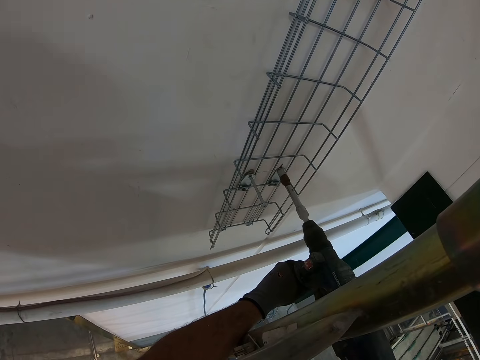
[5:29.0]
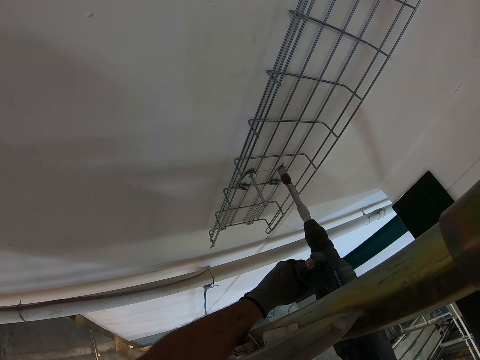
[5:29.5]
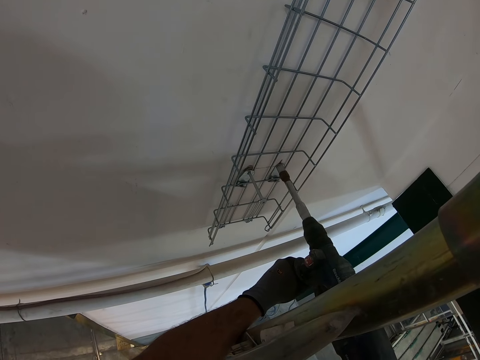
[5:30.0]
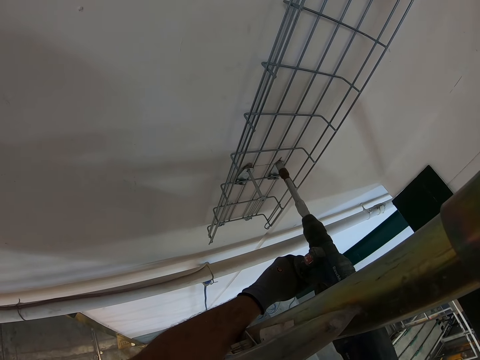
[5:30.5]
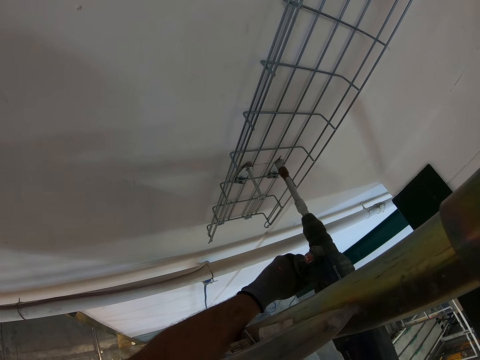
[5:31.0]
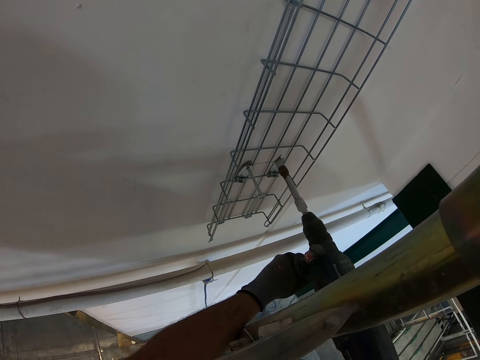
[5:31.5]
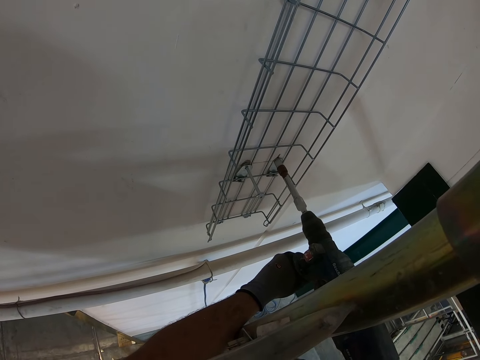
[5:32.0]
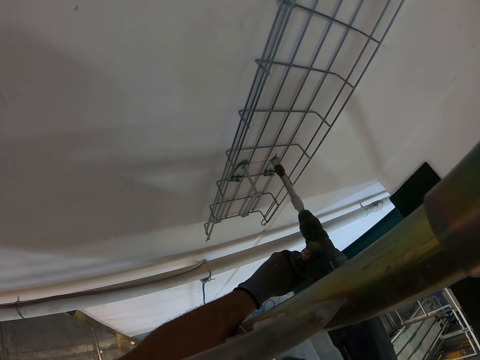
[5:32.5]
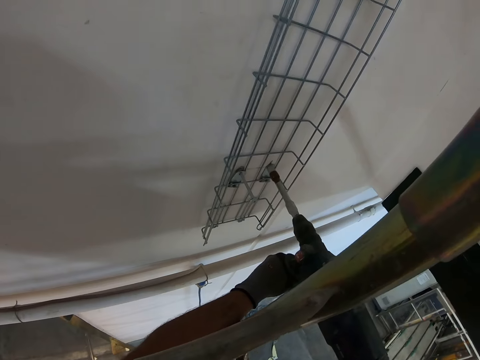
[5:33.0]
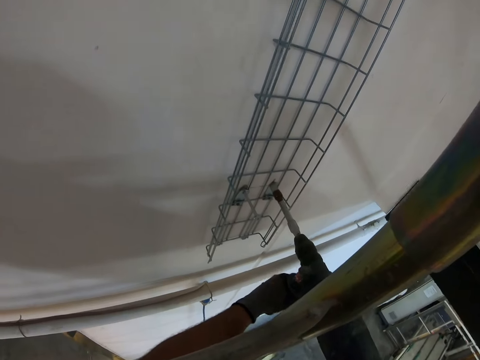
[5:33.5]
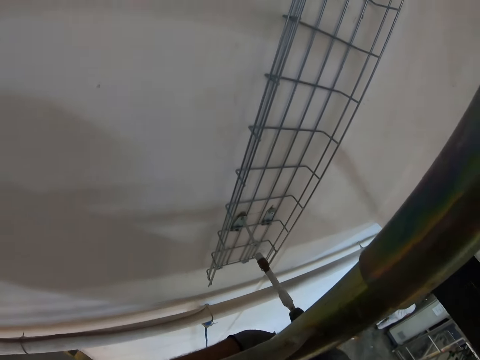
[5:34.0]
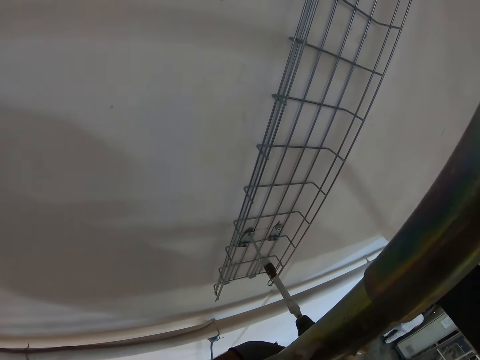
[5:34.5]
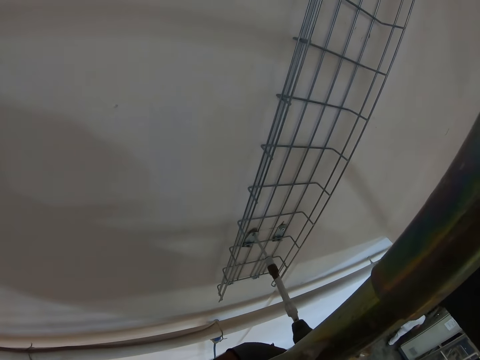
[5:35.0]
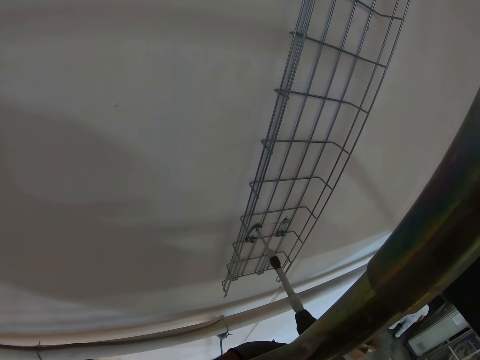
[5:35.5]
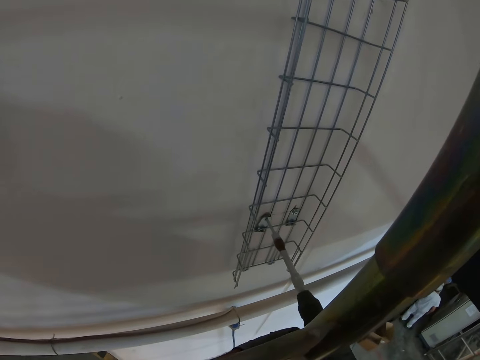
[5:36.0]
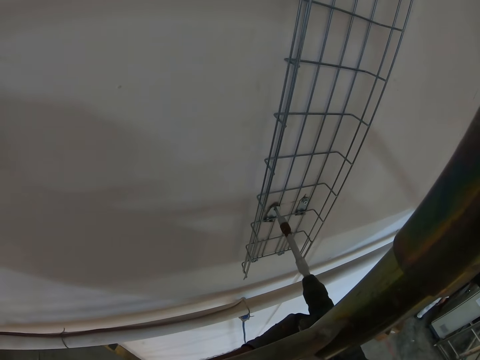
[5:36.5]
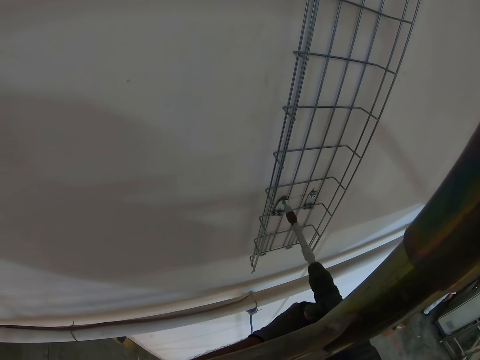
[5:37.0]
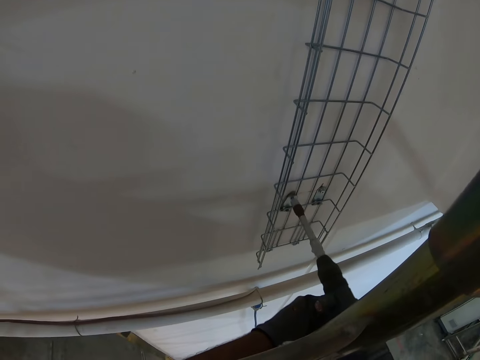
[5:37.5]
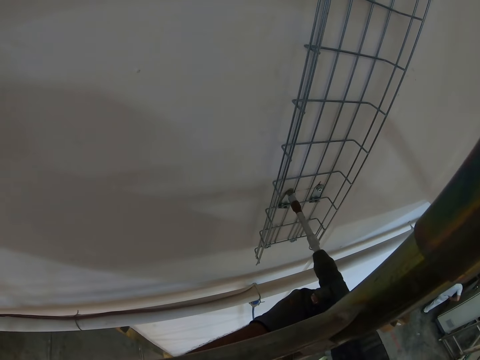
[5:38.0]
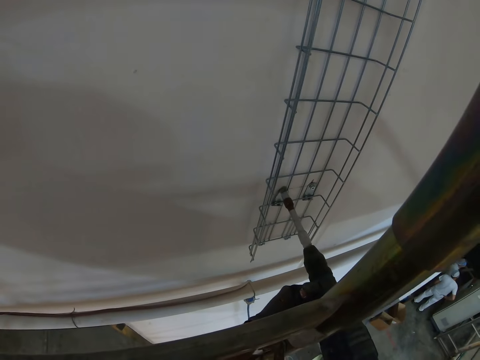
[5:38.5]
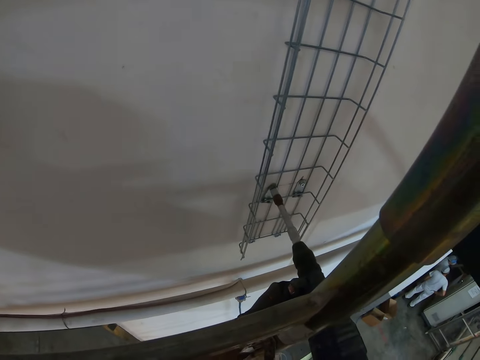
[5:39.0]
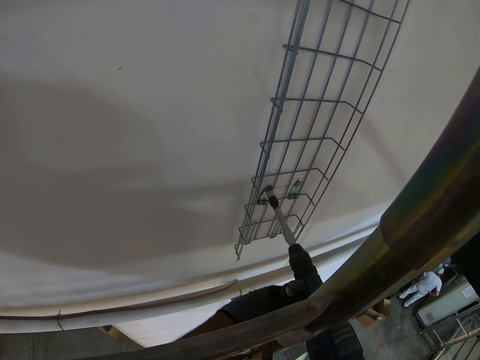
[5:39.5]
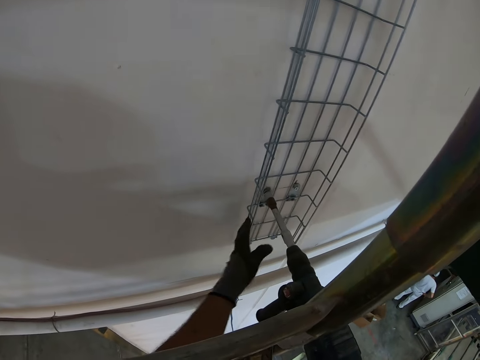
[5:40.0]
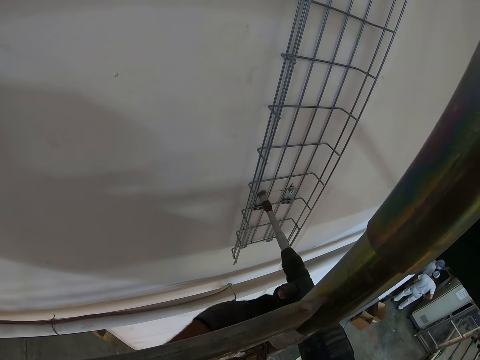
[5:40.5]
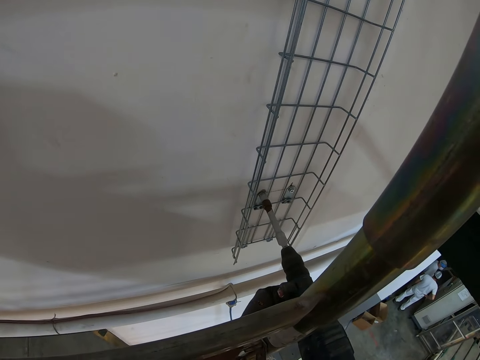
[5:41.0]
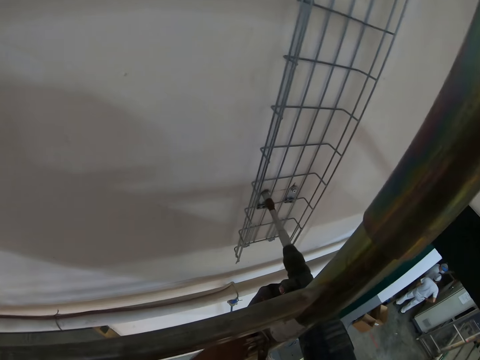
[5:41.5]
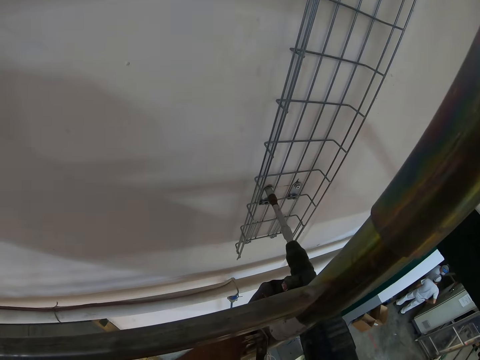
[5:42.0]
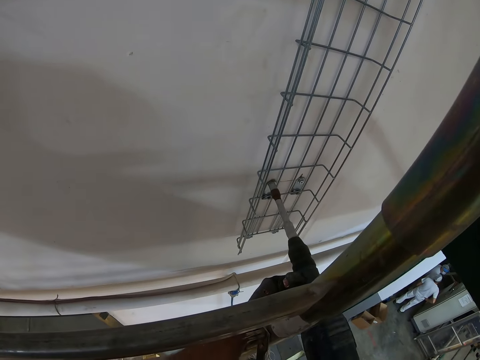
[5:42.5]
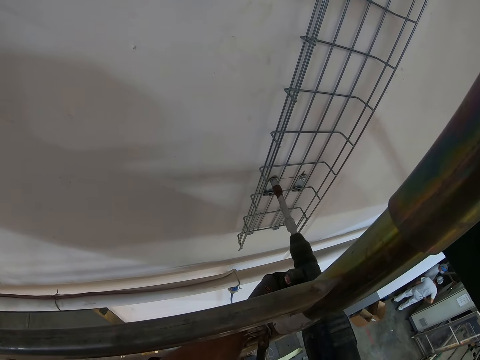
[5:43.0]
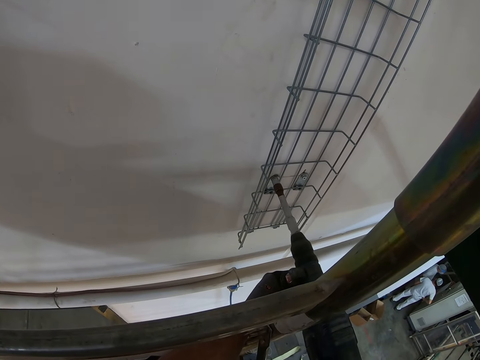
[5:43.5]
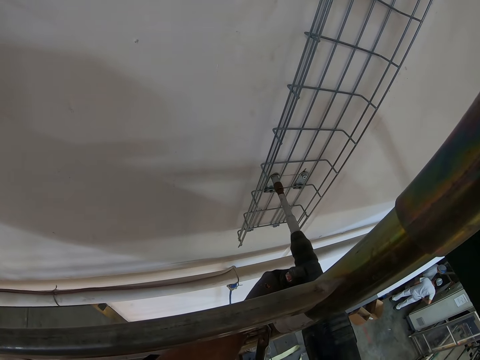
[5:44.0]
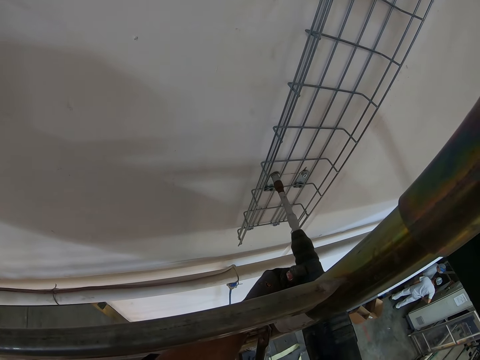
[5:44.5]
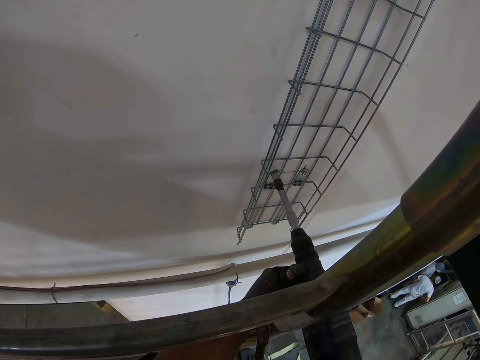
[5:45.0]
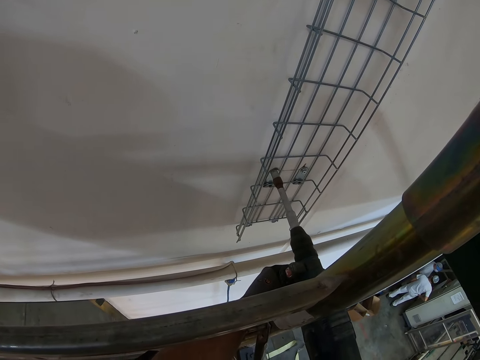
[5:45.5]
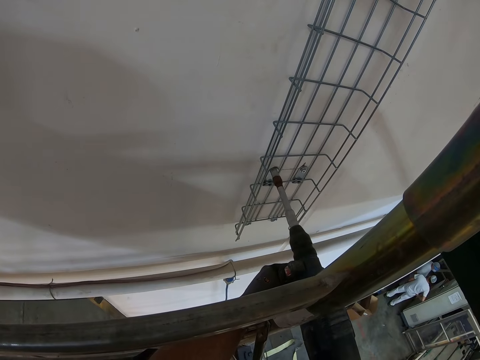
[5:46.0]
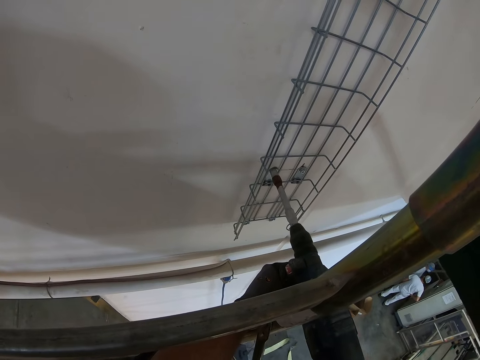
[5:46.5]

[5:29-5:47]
The camera wearer drives in the other bolt. They adjust the wire mesh cable tray. They drive in the bolt.

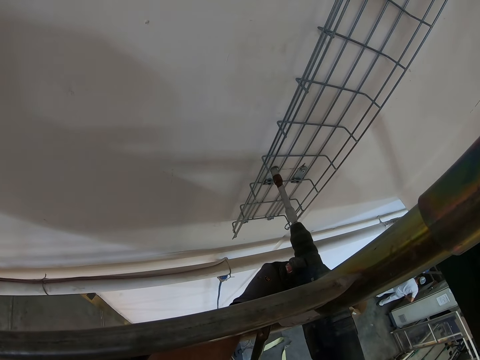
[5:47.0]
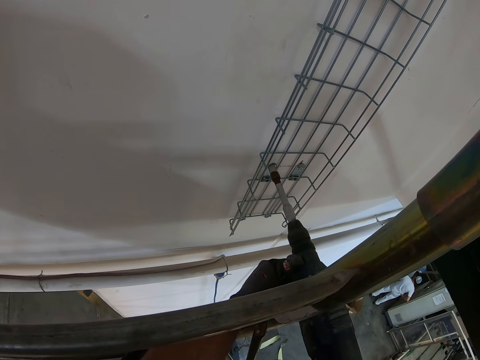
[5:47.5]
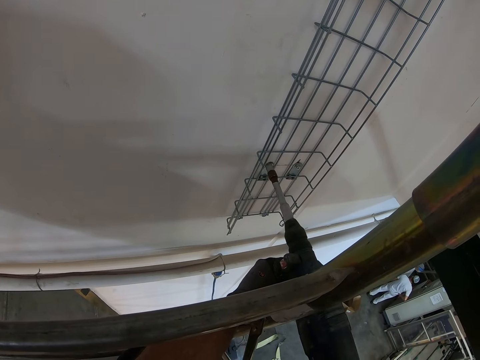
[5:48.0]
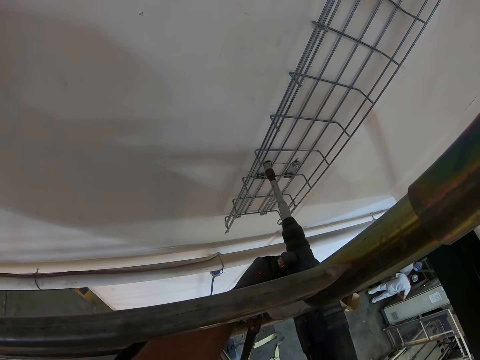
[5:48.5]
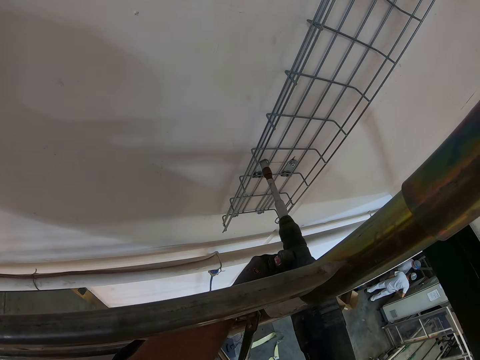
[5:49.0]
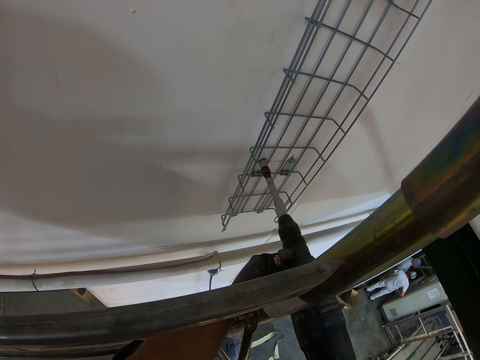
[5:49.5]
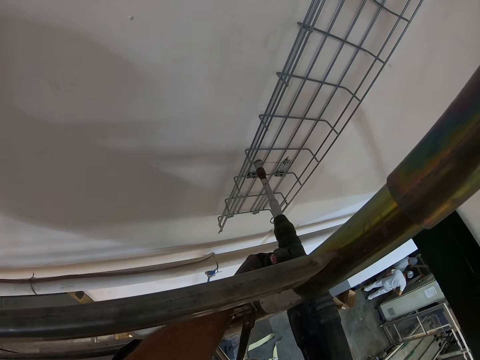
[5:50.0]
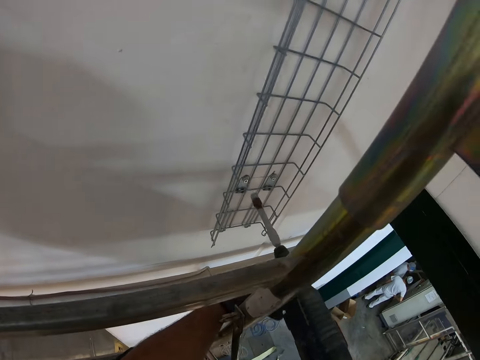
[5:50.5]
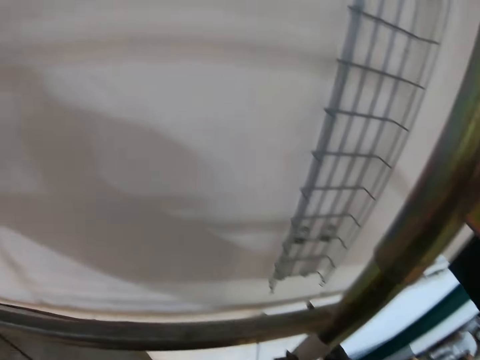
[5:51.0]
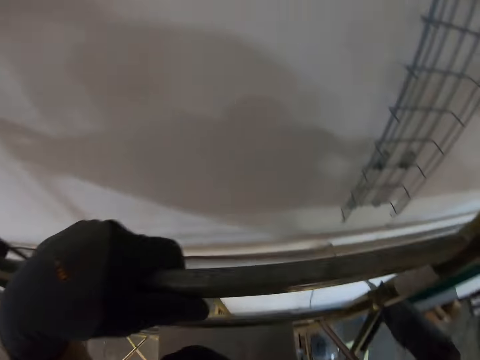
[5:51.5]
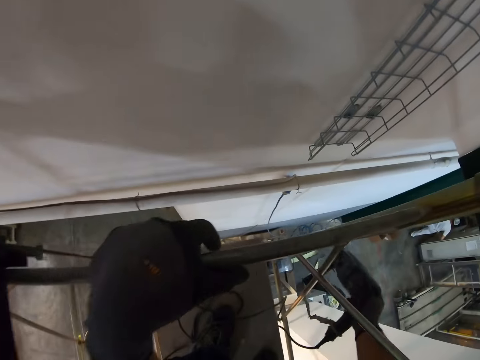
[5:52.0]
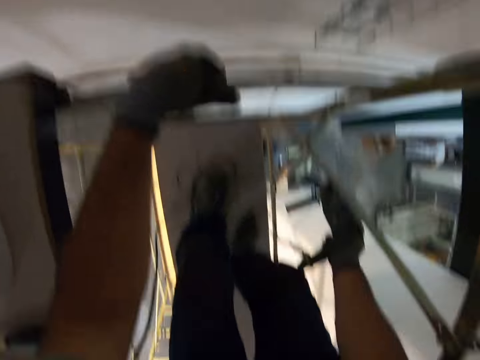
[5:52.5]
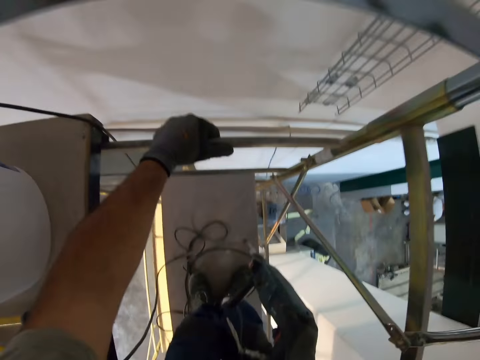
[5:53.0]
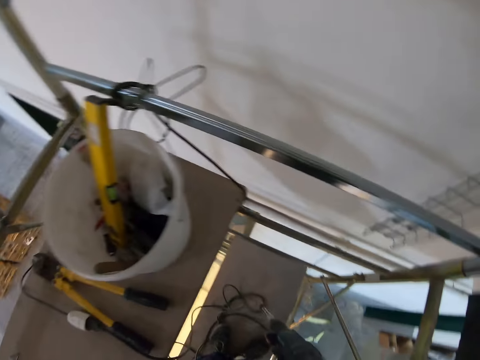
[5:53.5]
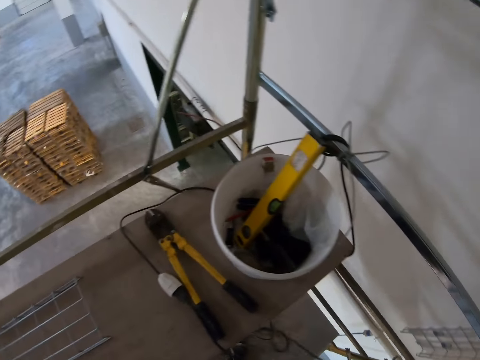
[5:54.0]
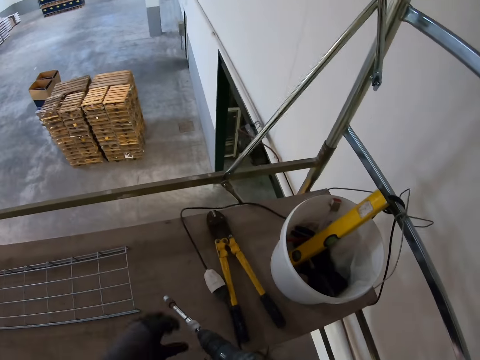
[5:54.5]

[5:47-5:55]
The camera wearer looks around. They walk around.
